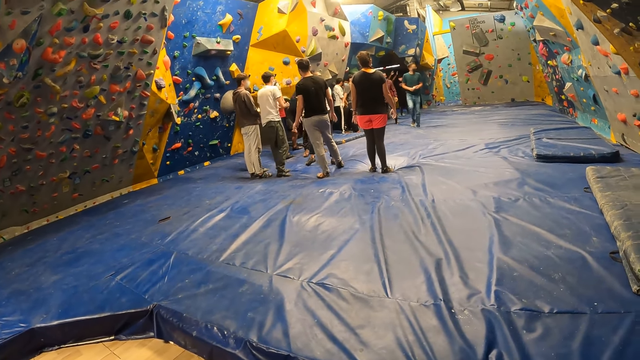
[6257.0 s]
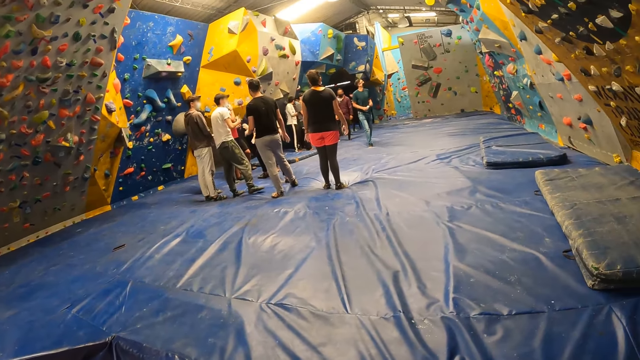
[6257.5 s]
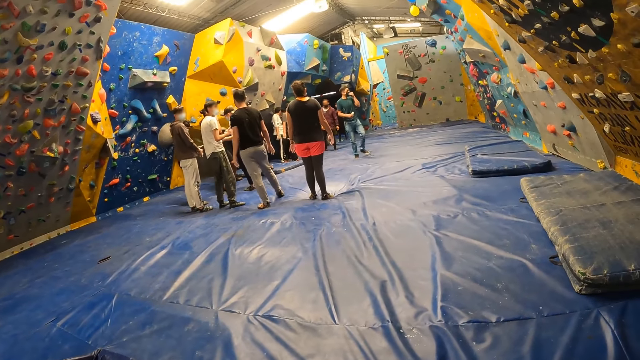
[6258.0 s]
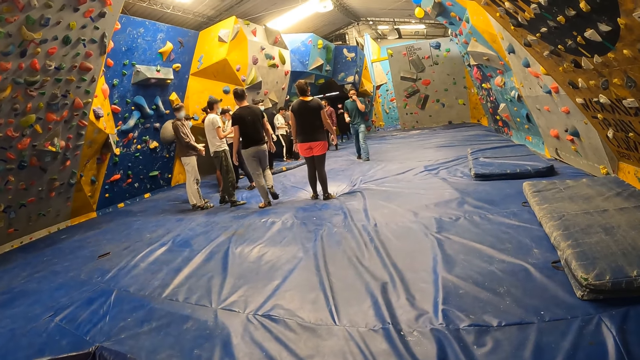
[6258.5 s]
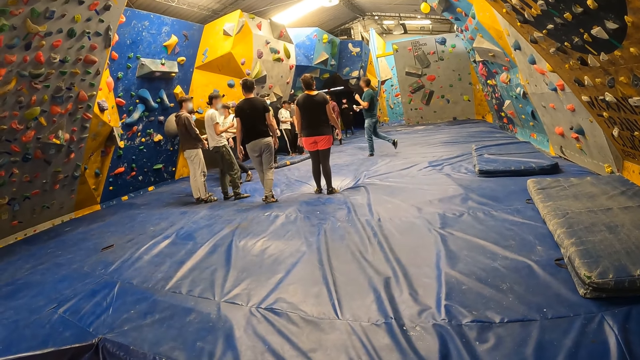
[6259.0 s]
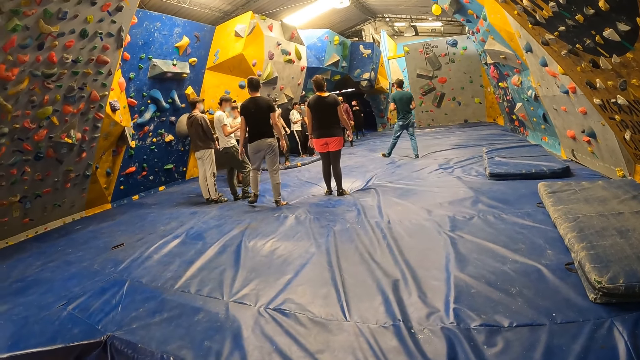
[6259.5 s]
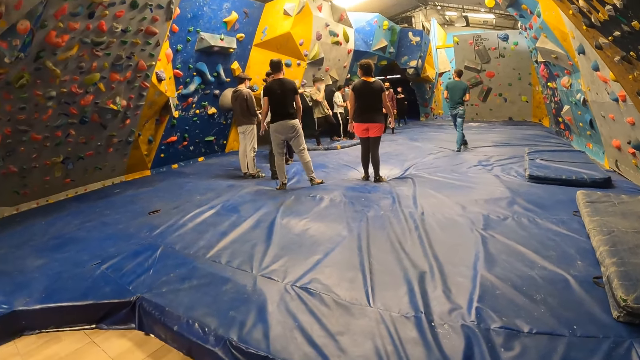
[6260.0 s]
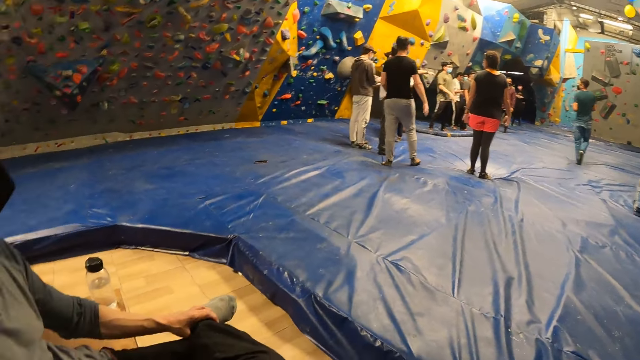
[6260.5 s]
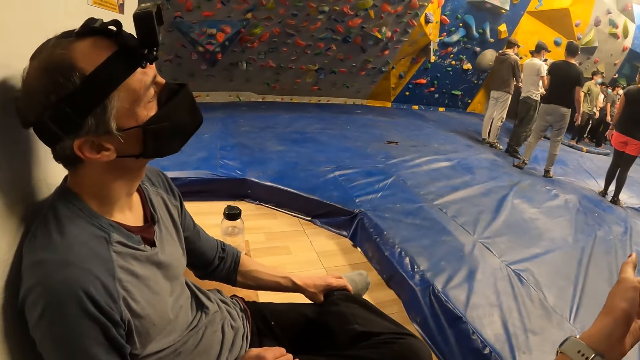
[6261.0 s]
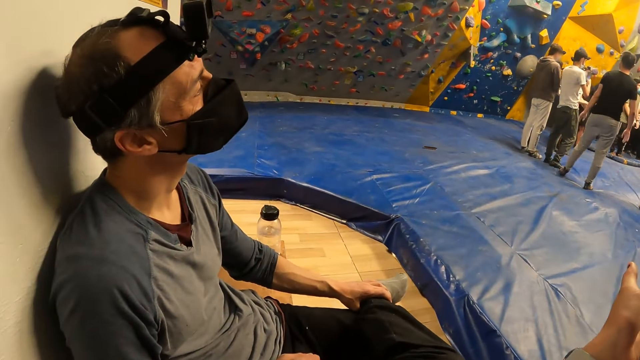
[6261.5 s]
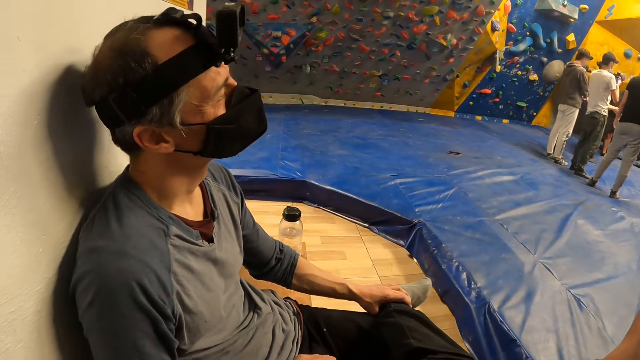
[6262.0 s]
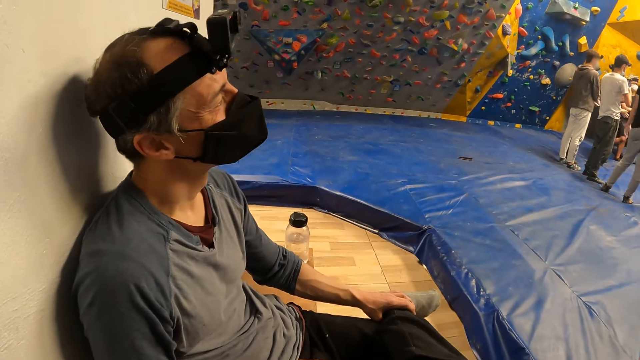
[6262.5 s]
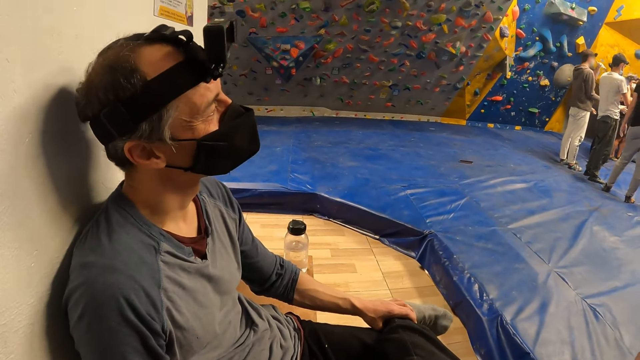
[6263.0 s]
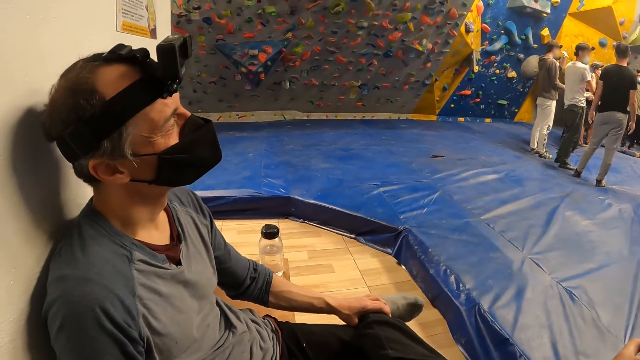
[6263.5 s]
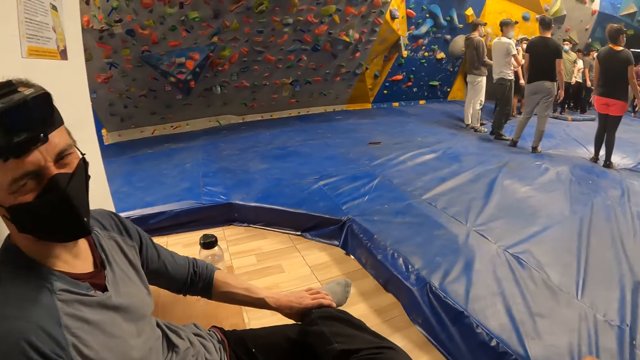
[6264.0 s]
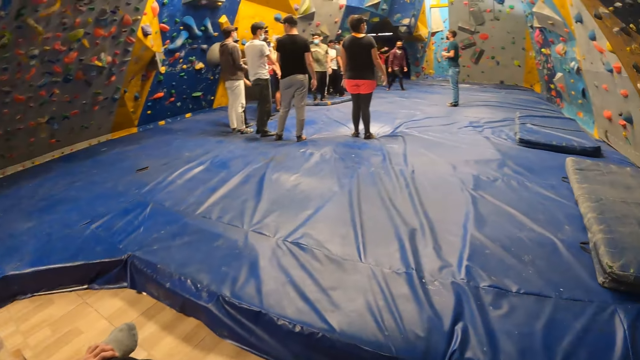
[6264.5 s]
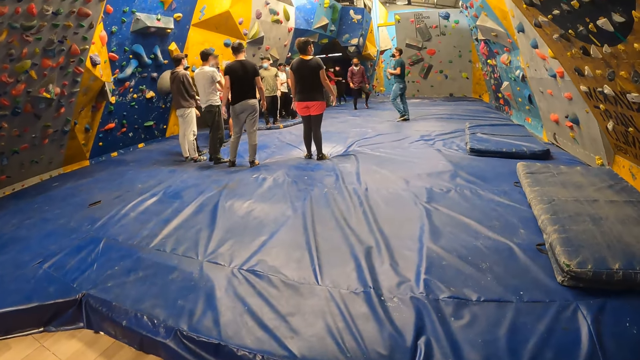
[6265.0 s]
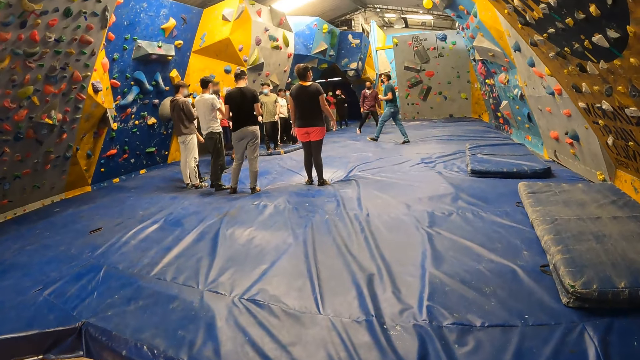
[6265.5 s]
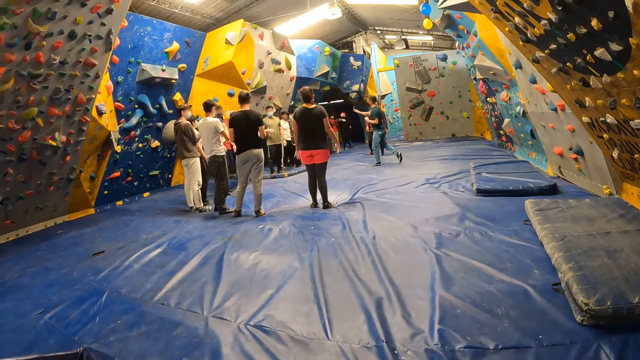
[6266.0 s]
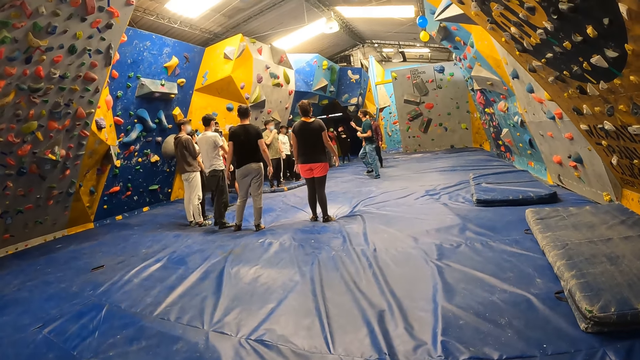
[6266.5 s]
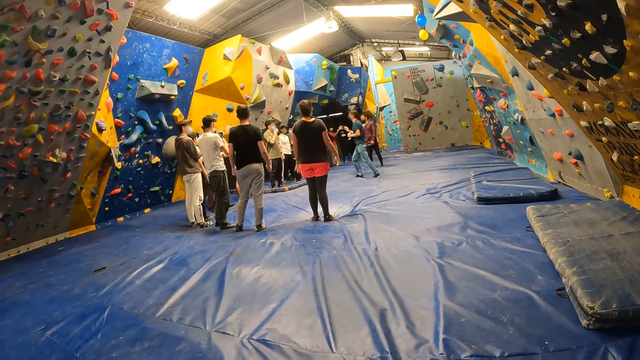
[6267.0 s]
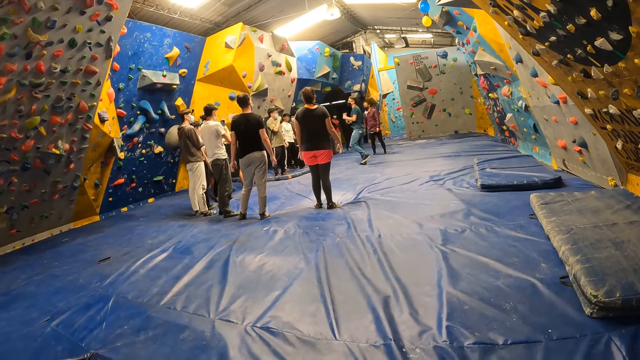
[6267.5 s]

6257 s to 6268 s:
The camera wearer stretches his left hand towards the bouldering ground. He points with a finger and converses with the man. The man shakes his head. The camera wearer looks towards the bouldering ground.

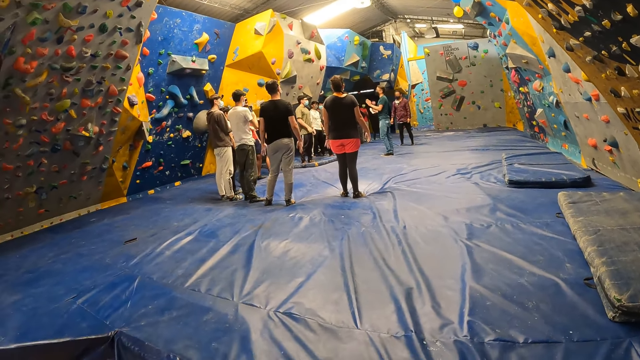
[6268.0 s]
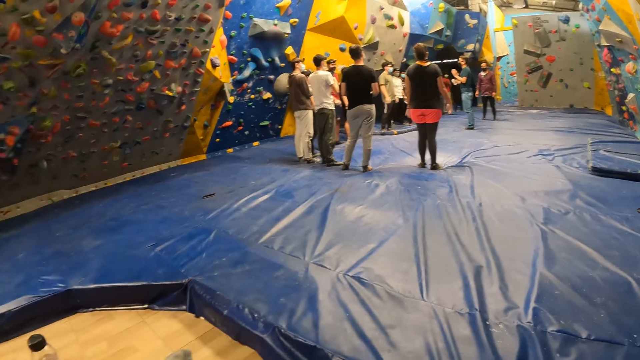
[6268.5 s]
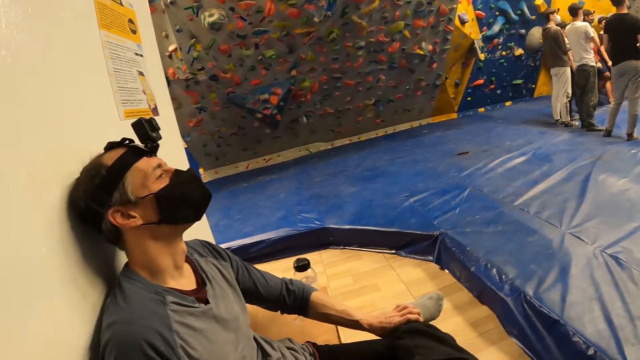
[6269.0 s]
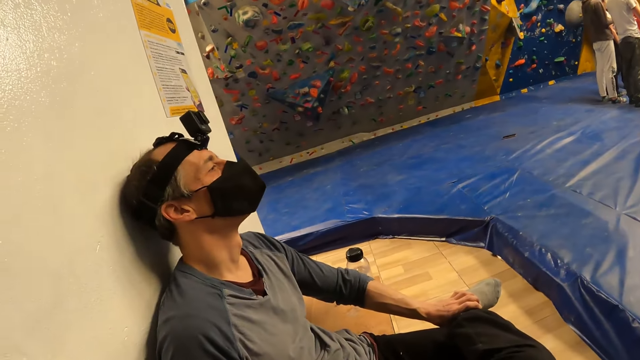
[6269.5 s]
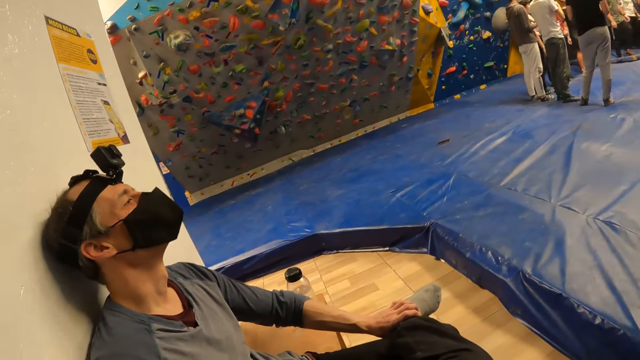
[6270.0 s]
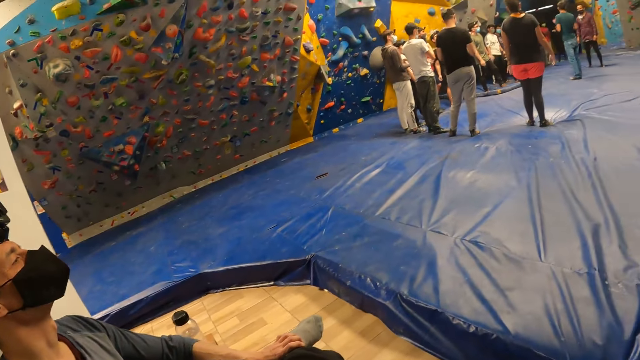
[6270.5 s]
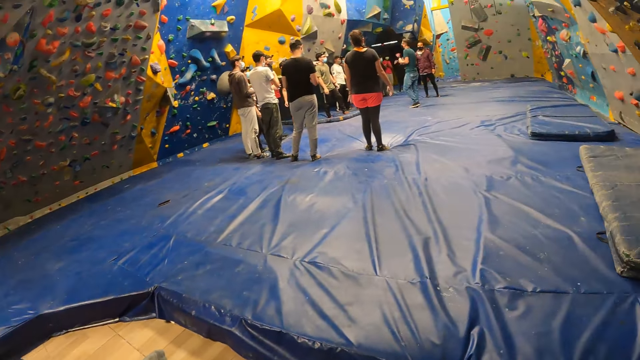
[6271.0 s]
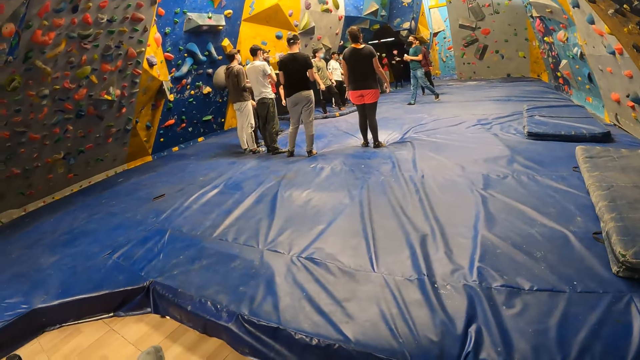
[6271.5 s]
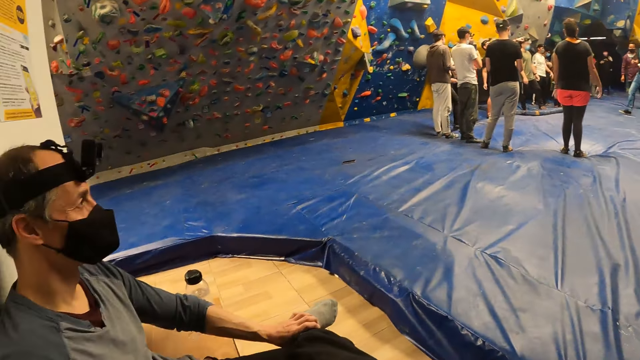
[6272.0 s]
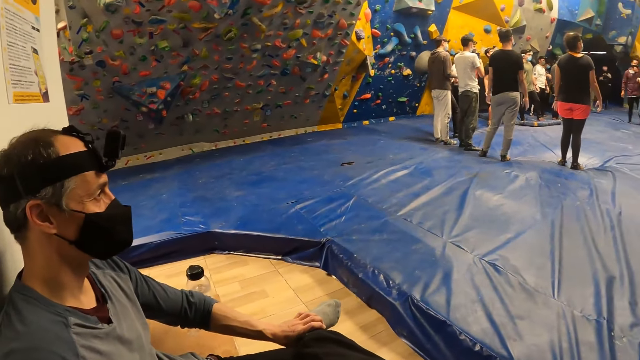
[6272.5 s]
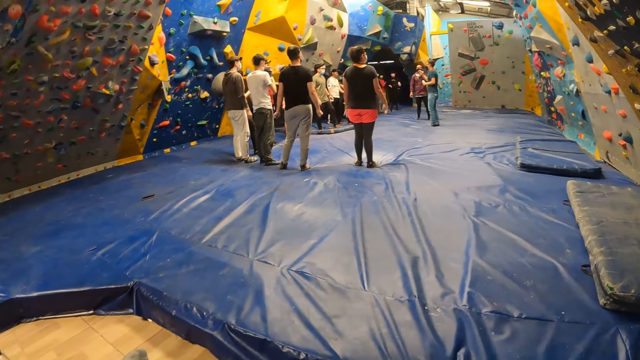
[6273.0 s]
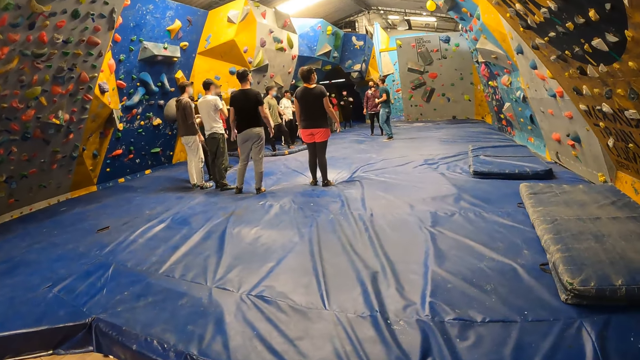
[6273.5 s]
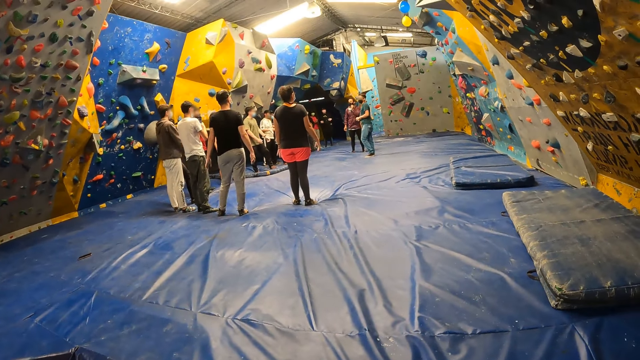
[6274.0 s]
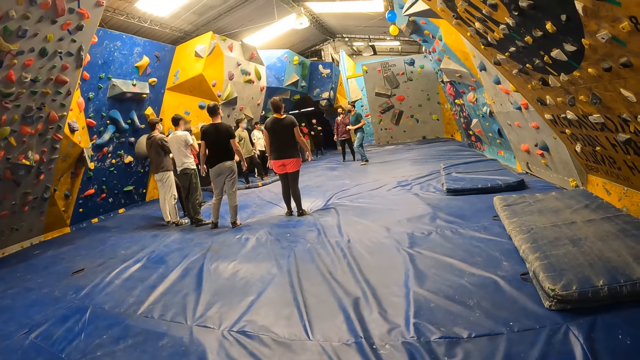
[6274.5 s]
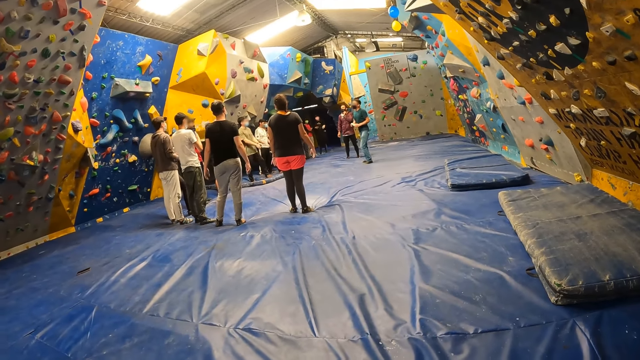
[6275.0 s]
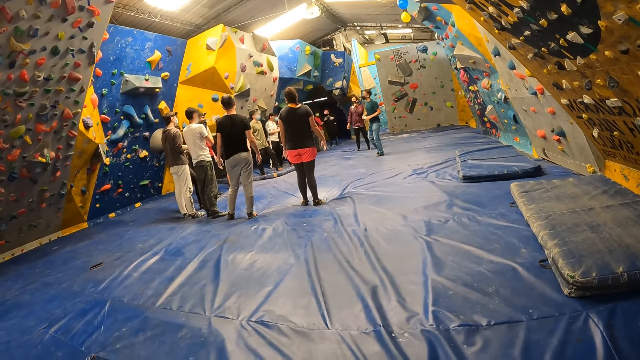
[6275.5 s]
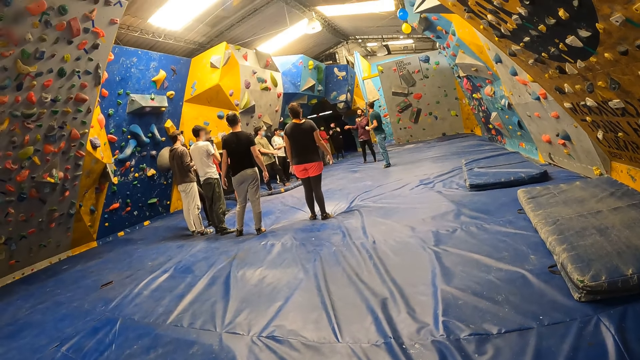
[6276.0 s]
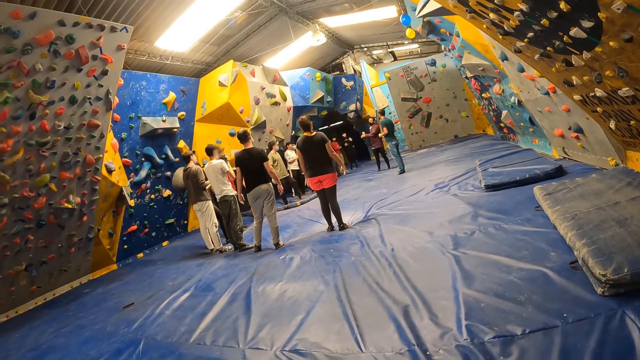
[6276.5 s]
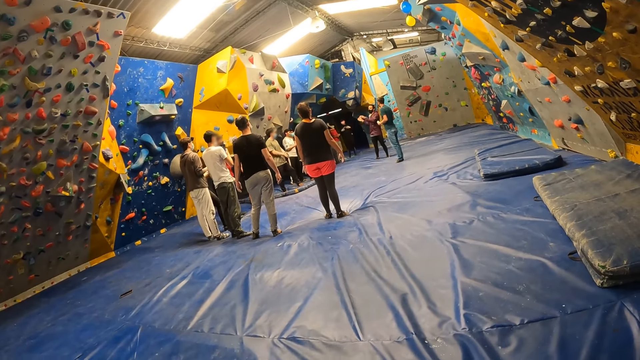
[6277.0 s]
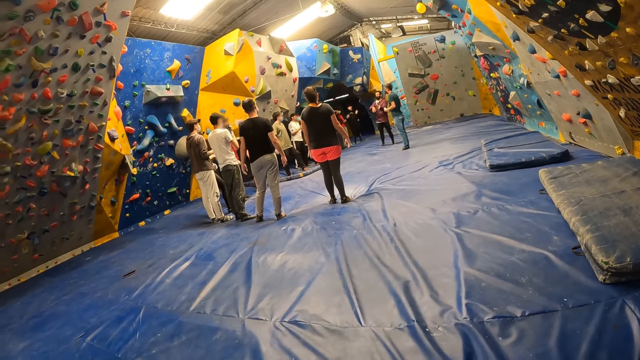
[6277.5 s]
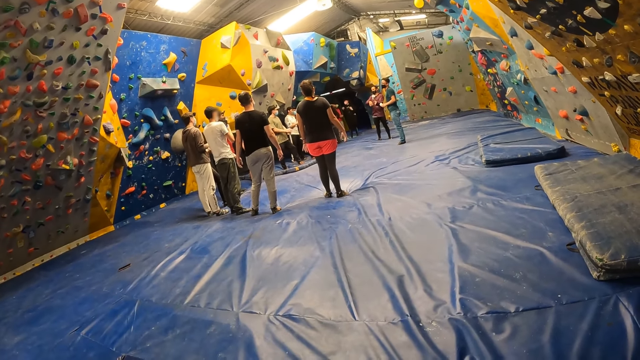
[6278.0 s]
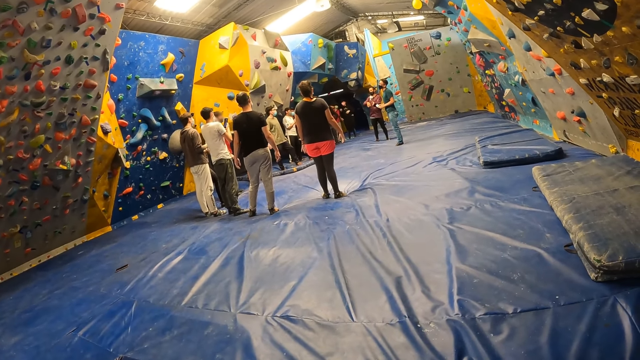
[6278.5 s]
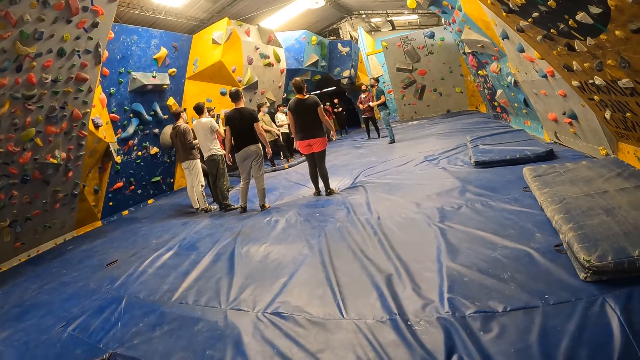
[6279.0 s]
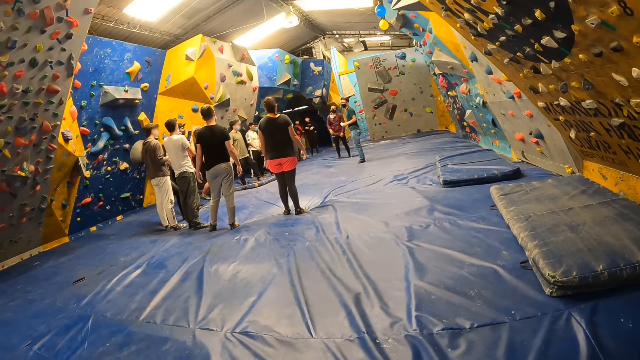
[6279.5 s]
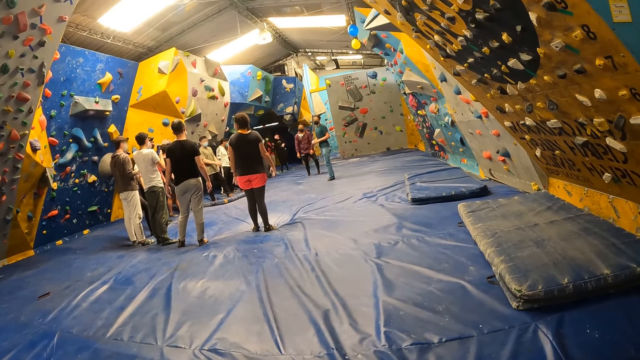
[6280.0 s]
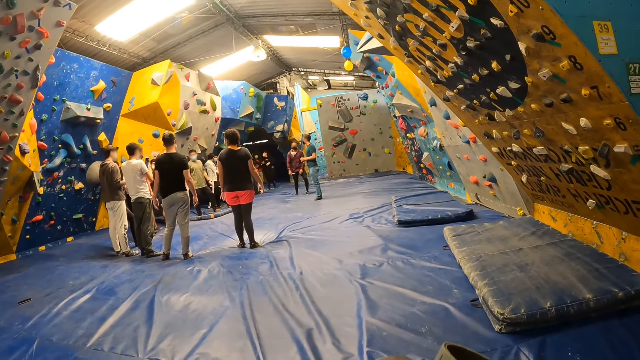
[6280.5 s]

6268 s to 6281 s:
The camera wearer converses with the man. They look towards the bouldering ground. They converse with the man. They look towards the bouldering ground.
